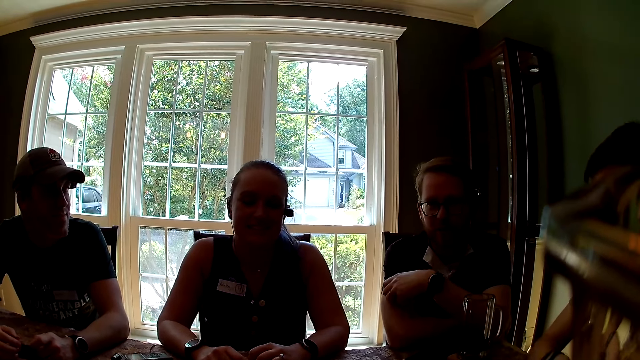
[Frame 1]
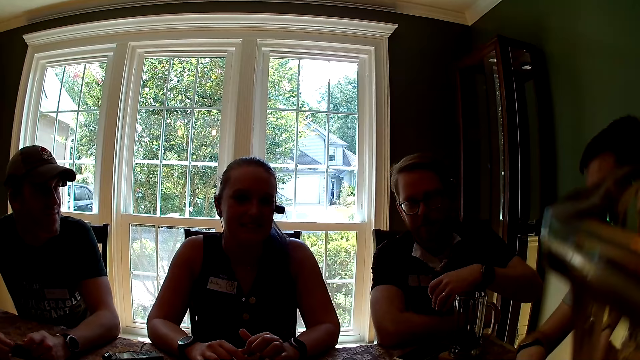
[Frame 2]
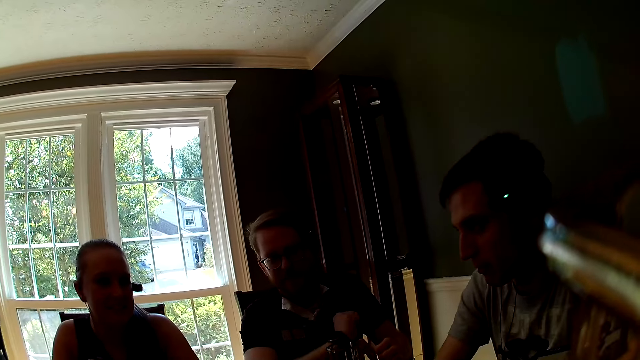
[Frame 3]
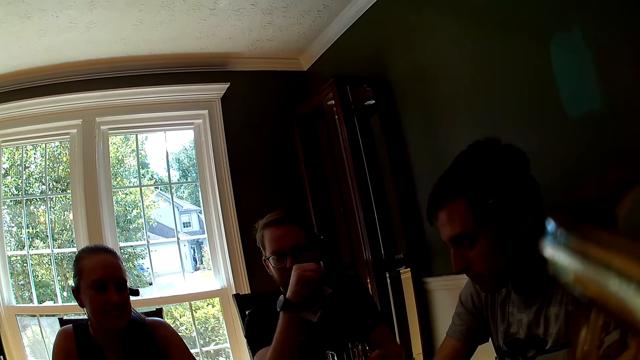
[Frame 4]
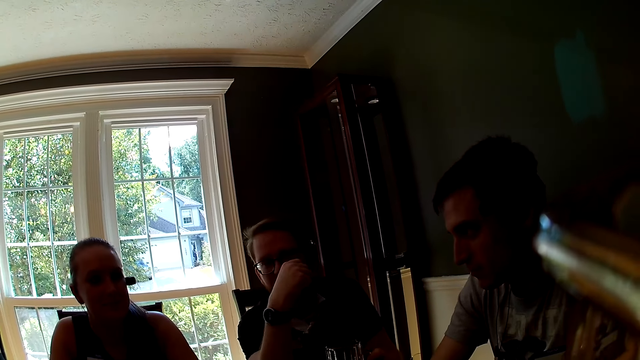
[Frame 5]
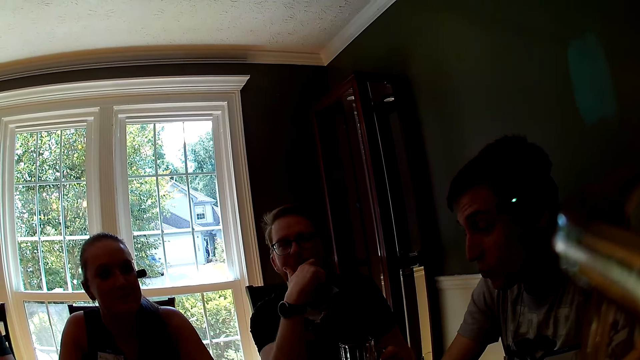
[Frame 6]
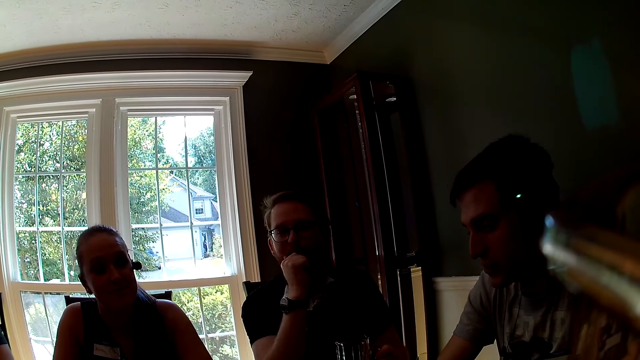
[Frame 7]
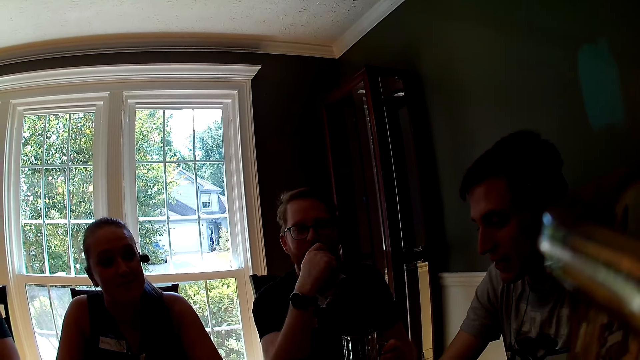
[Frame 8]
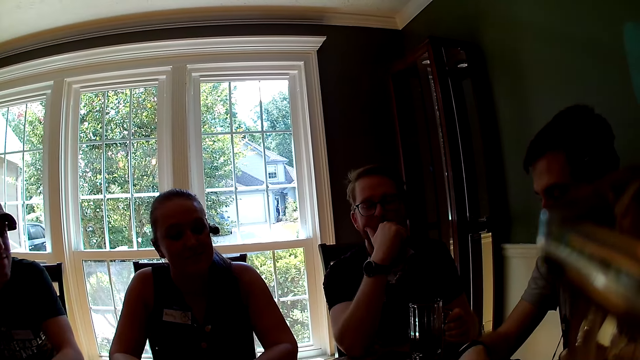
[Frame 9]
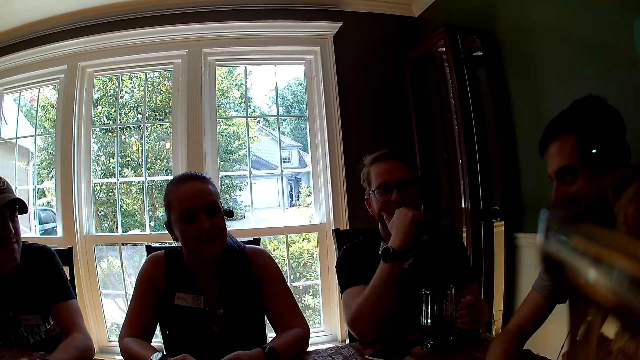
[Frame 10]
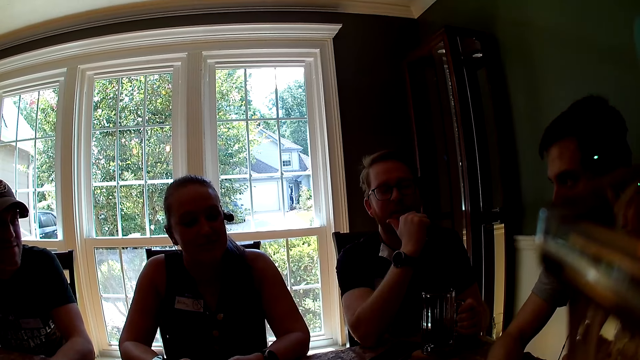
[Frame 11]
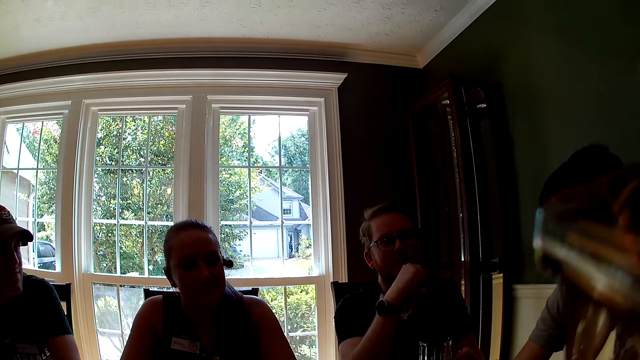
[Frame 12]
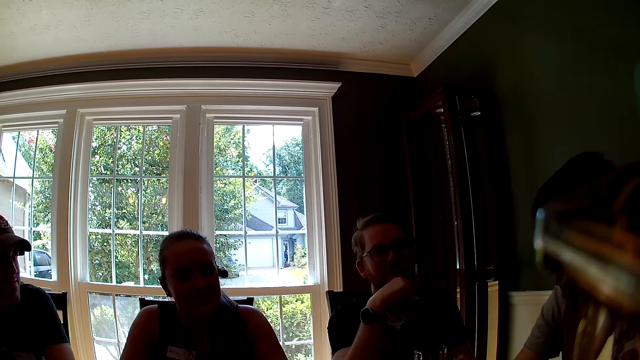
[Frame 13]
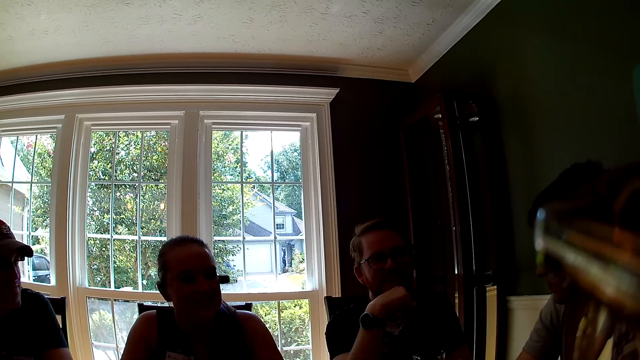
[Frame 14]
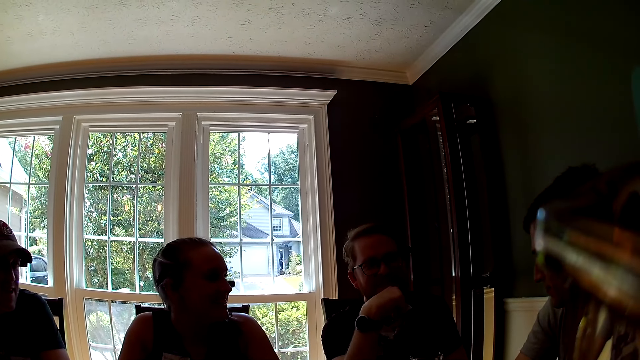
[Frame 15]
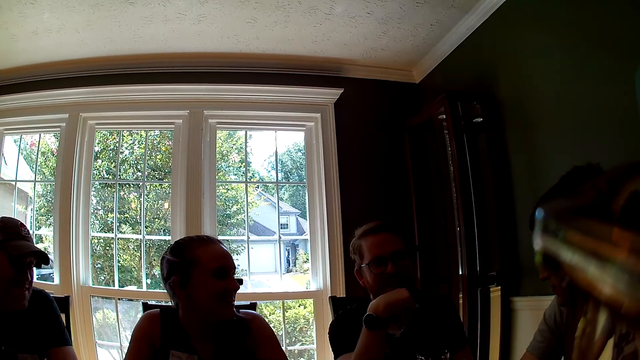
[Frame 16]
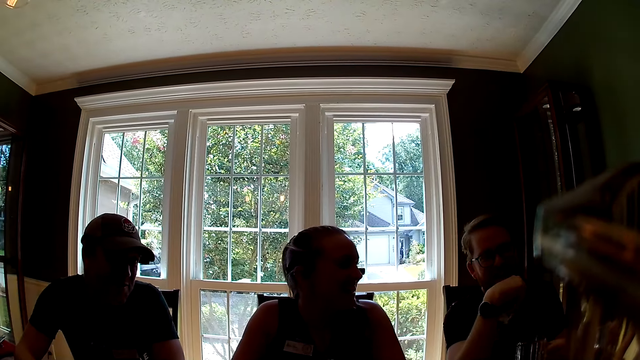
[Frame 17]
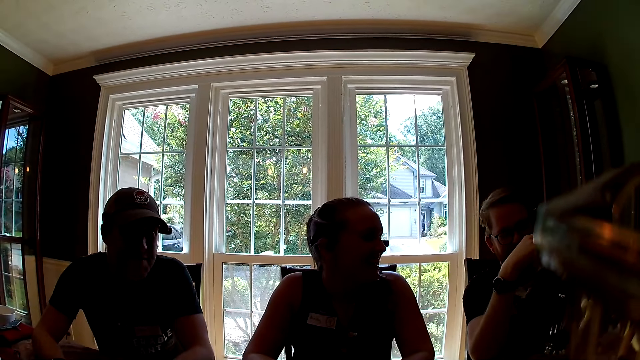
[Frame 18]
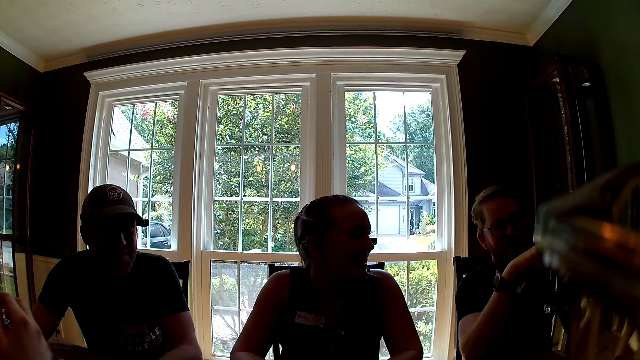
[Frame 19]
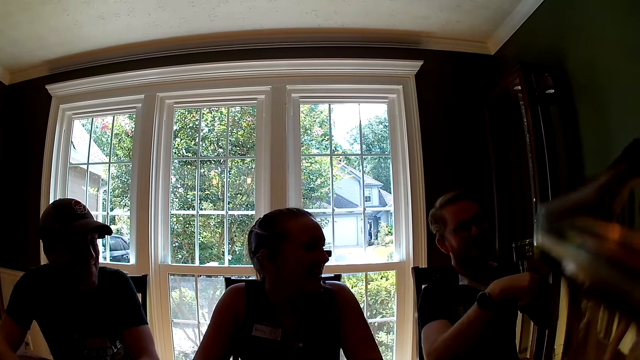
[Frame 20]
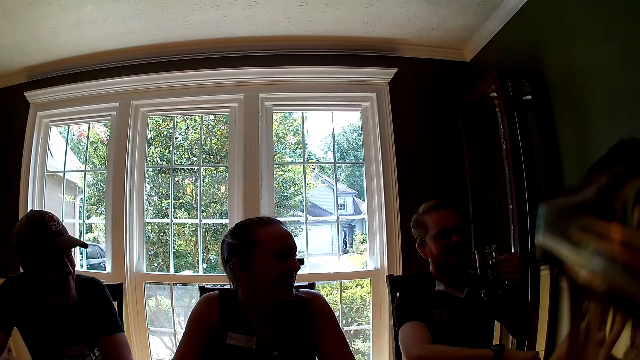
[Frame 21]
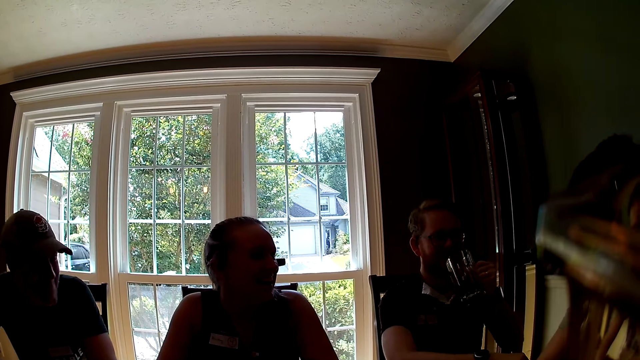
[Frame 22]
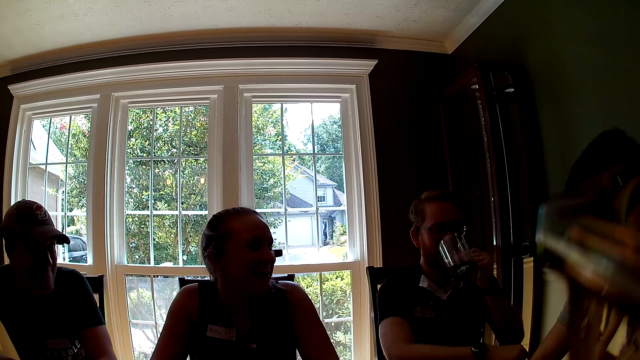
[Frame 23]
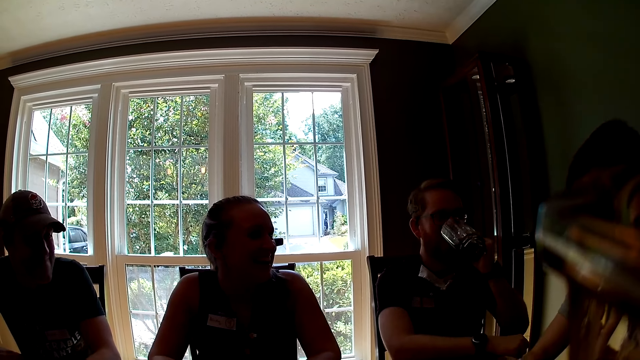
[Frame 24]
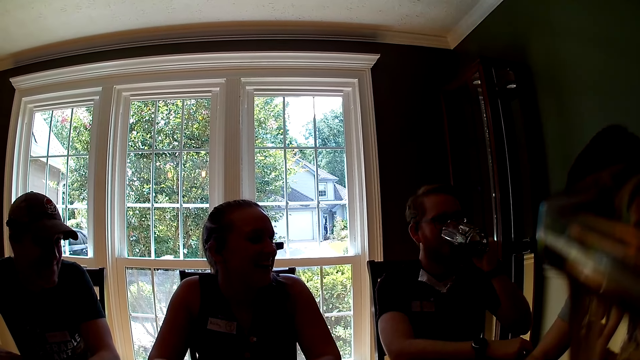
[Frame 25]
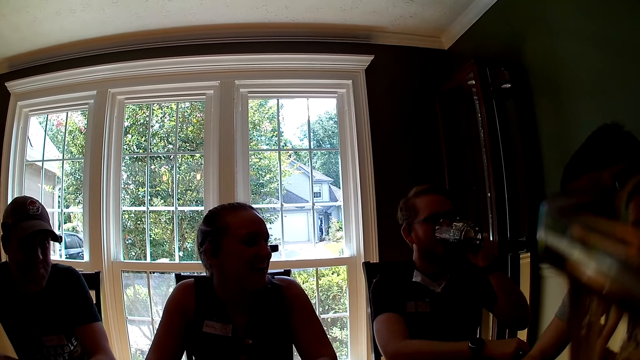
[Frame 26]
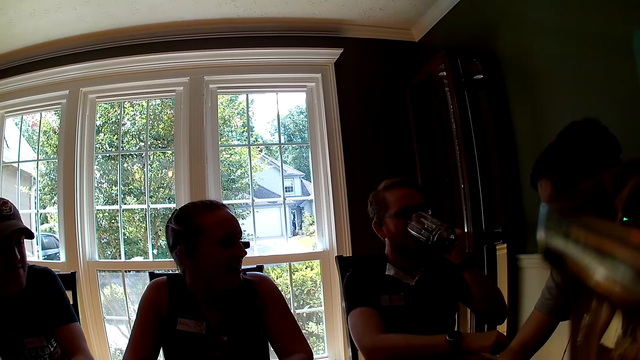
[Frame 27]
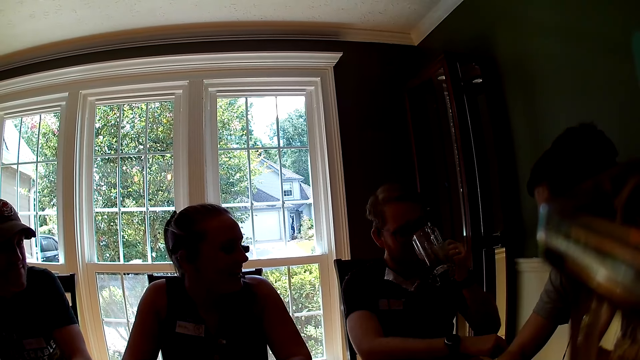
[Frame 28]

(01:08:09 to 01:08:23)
The camera wearer interacts with everyone. A man shakes his right hand. Another man interacts with everyone. The other man hits the table with his right hand. The first man interacts with everyone. A woman turns towards the first man. The first man picks up a cup on the table with his left hand, drops his right hand on the table, and sips from the cup. The other man interacts with everyone.

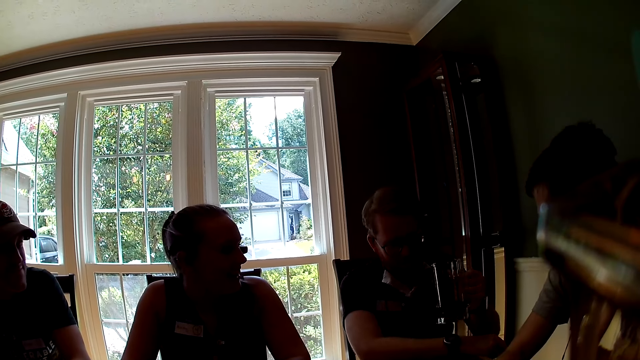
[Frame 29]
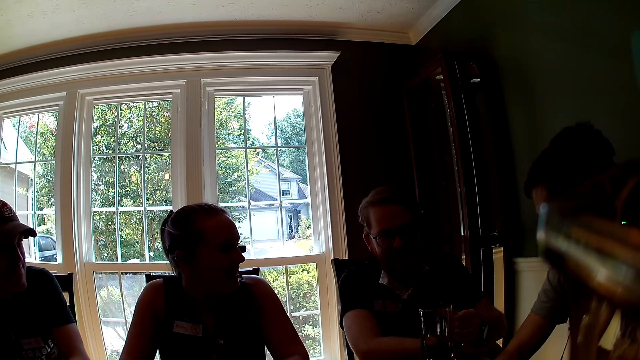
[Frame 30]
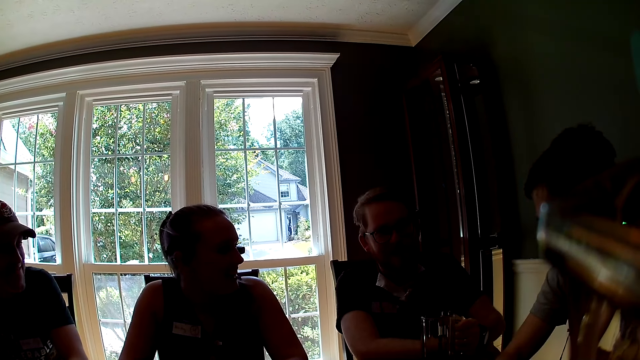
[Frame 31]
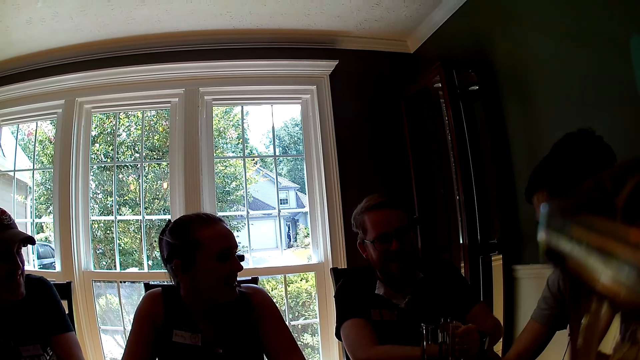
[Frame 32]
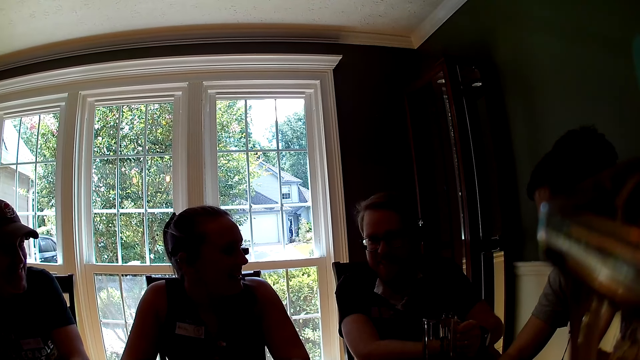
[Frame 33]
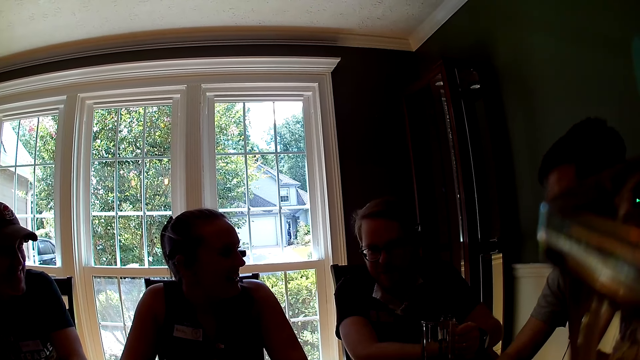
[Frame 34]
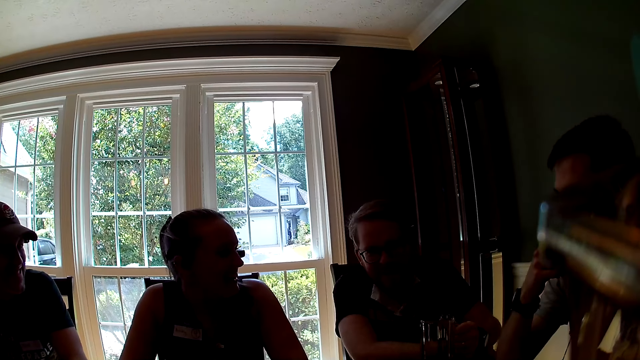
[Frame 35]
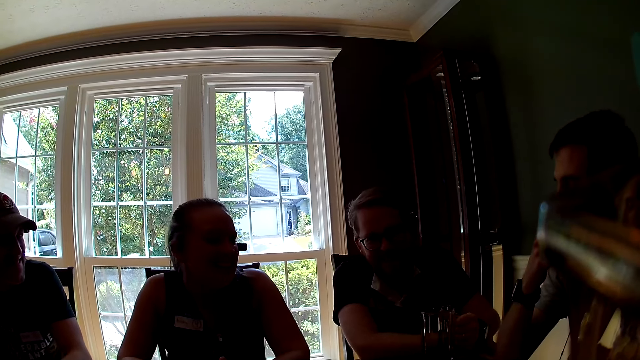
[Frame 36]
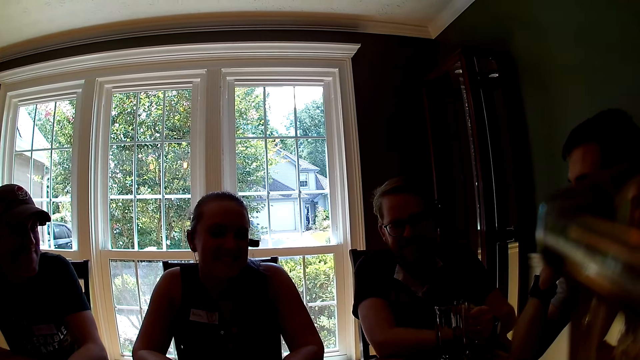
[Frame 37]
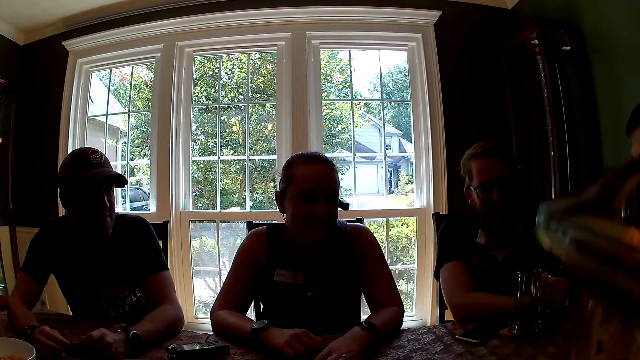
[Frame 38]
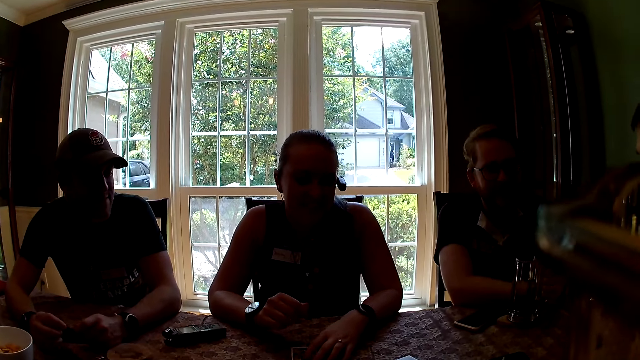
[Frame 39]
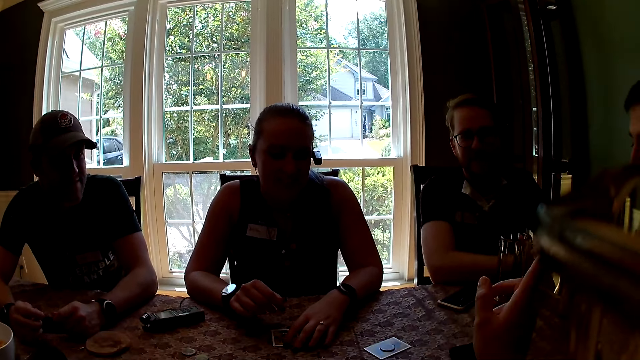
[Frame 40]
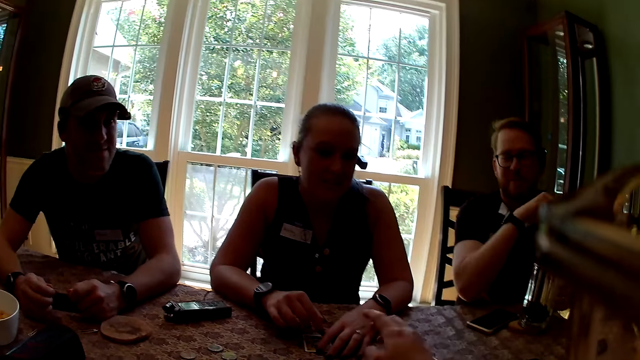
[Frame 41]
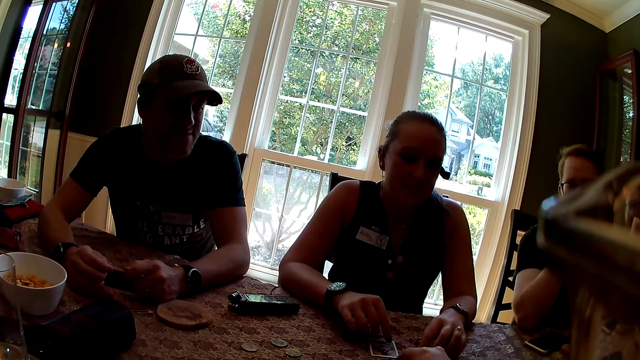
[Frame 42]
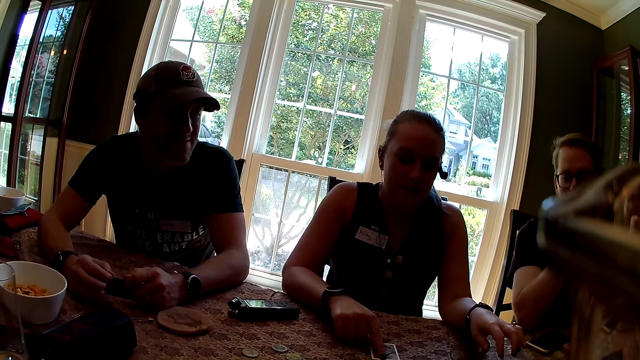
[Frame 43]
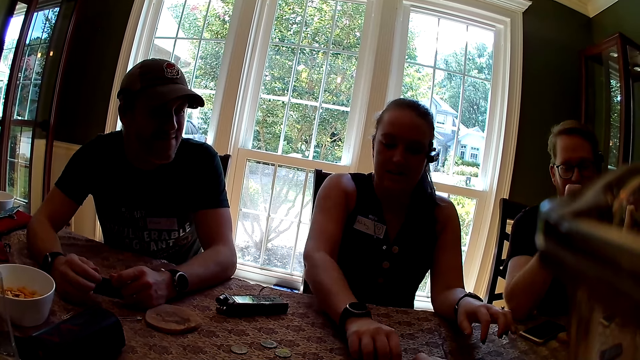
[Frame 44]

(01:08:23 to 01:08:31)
A man drops the cup on the table with his left hand and interacts with everyone. Another man touches his mouth with his right hand. A third man holds a card with both hands. A woman removes her right hand from the card on the table. The camera wearer interacts with a man, another man and a lady. She points a finger at the second man. The woman removes her left hand from the card on the table. The camera wearer picks up a coin on the table with her right hand. The woman touches a coin with her right hand.
